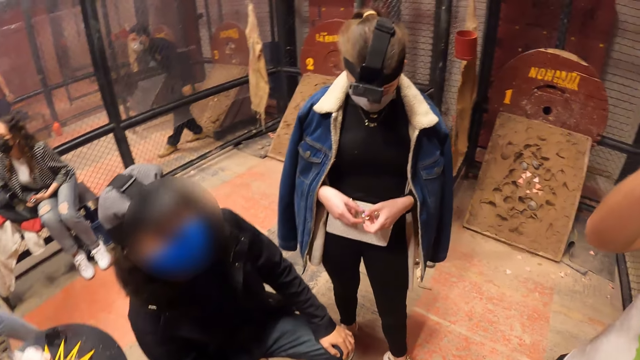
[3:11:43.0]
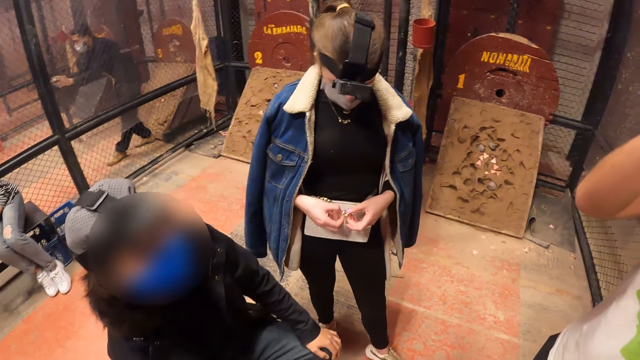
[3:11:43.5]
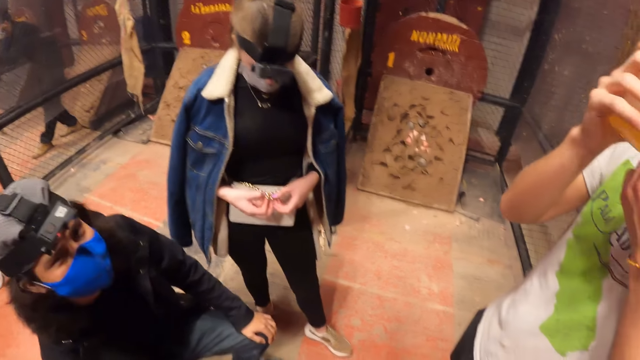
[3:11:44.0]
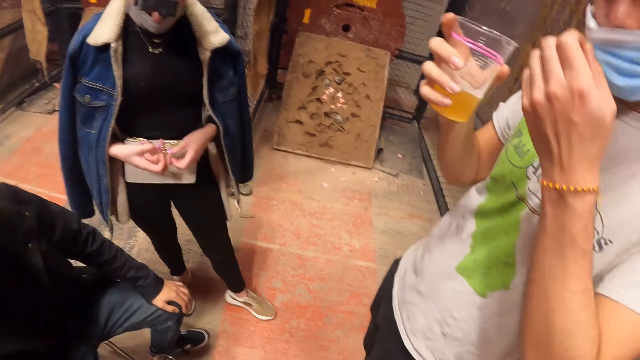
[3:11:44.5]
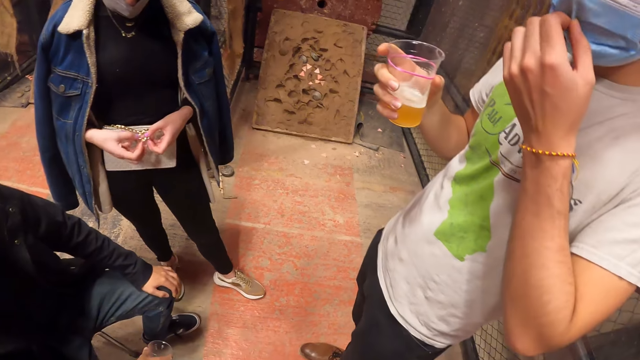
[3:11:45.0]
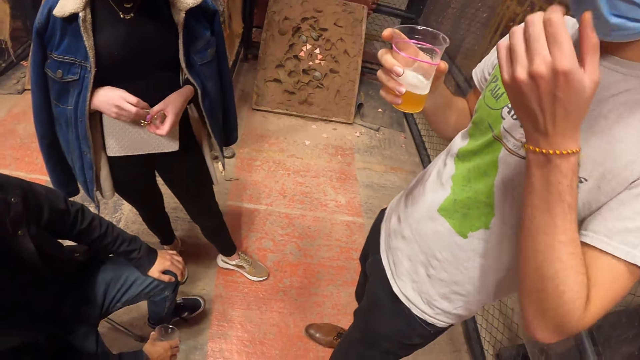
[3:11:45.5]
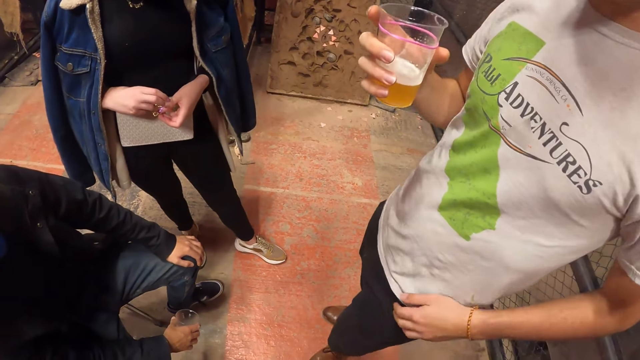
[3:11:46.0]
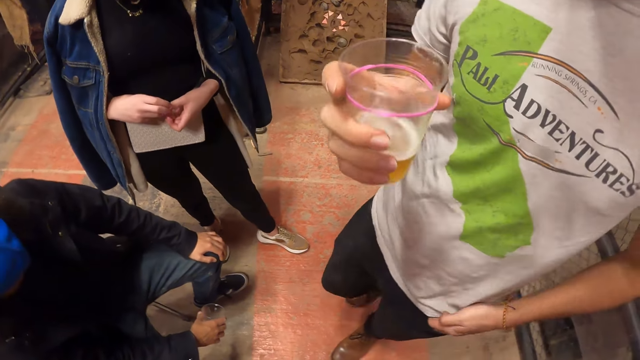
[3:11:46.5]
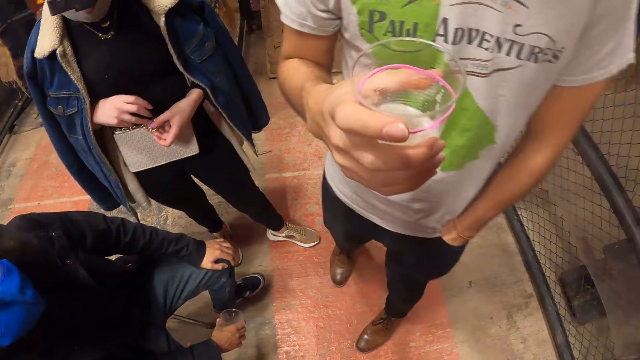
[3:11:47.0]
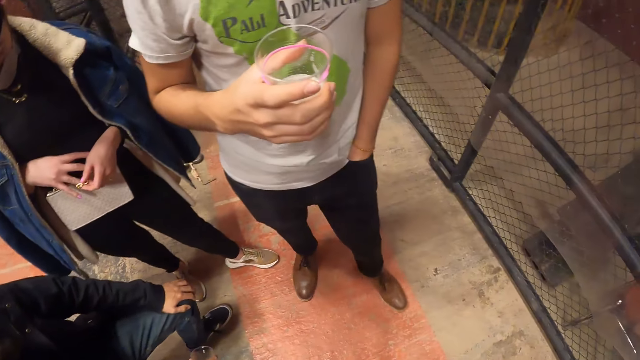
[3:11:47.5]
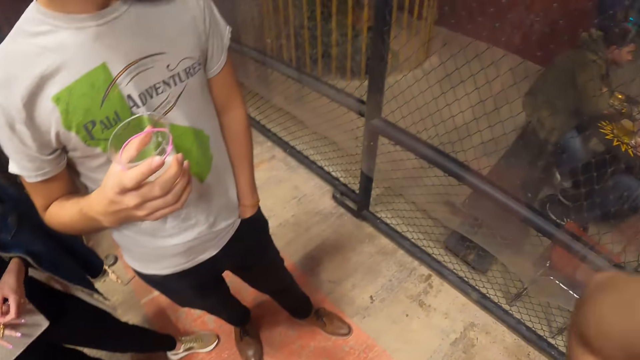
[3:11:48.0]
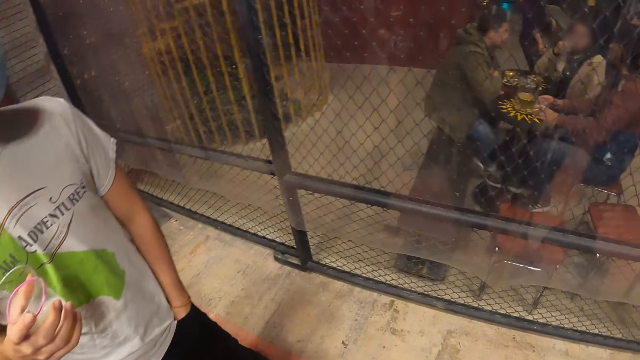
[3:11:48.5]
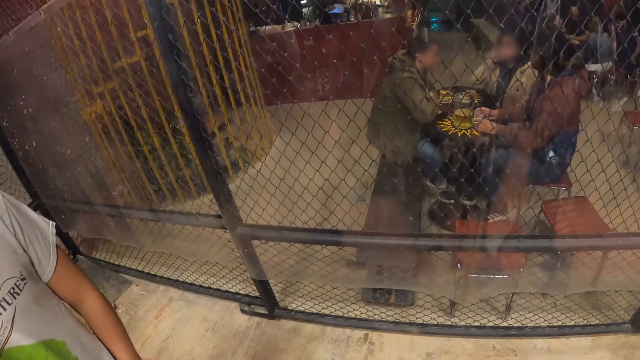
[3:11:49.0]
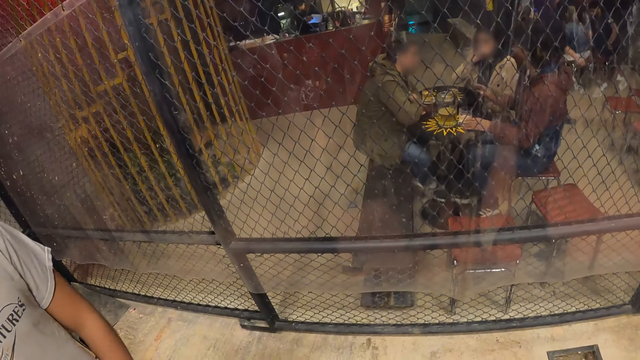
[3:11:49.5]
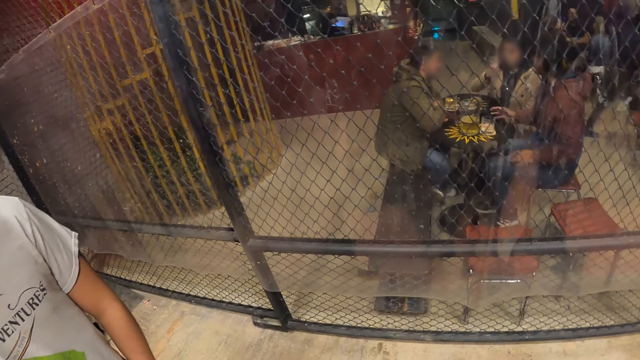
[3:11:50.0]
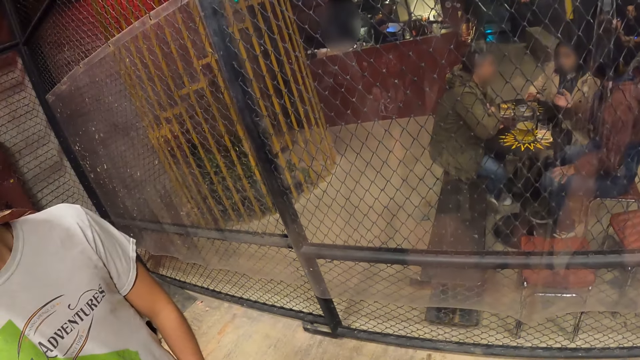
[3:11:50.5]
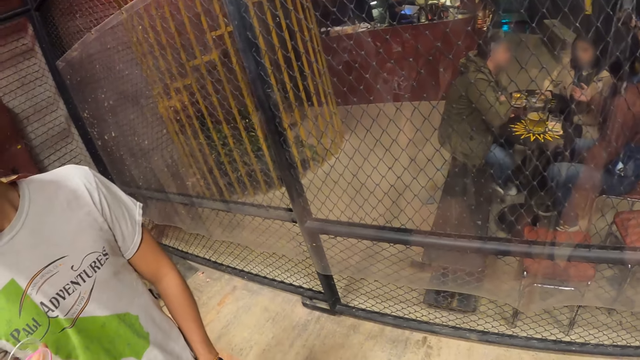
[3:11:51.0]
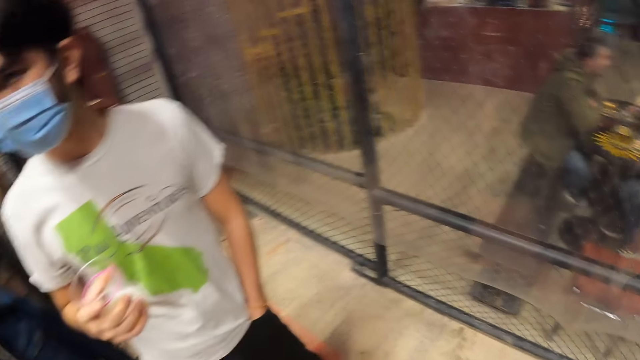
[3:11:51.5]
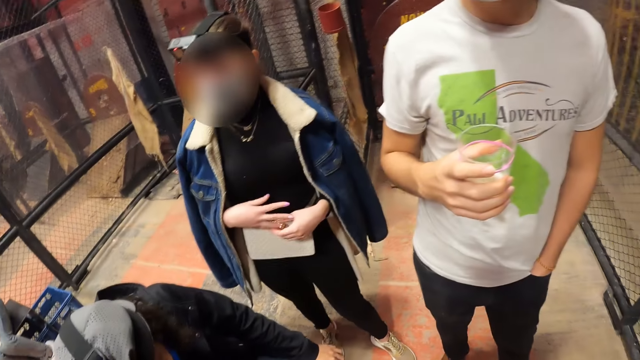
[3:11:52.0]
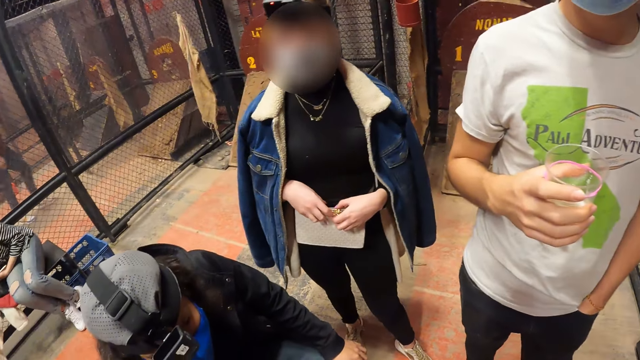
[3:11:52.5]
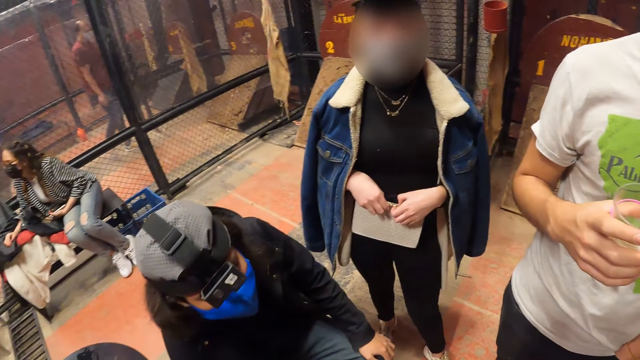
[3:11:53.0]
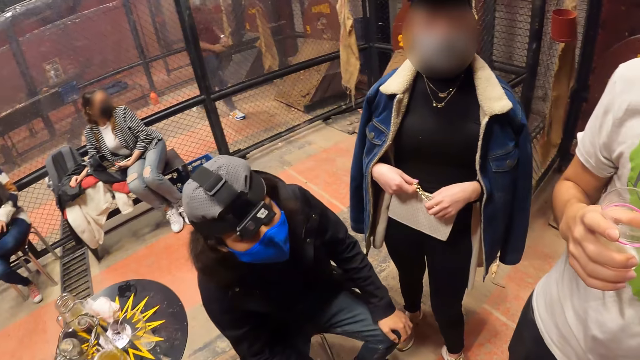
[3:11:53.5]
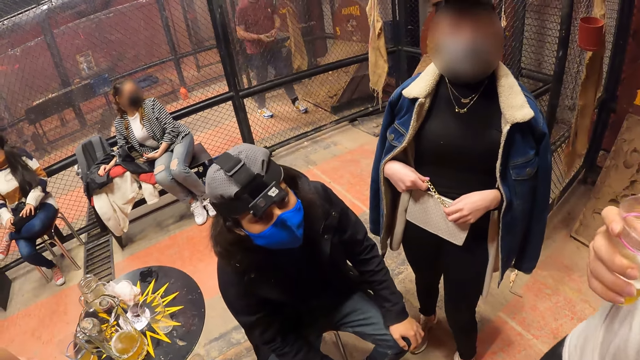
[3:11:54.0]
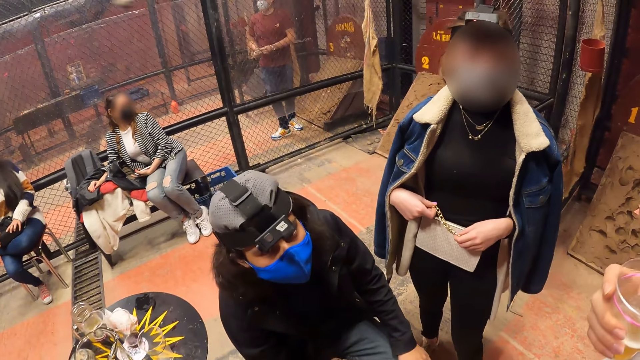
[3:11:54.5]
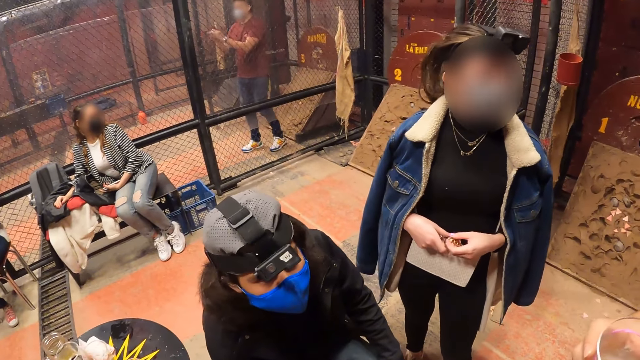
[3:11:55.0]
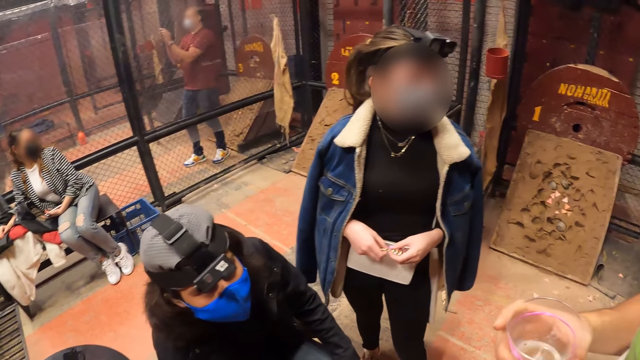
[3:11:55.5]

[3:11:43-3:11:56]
A person looks at the camera wearer.

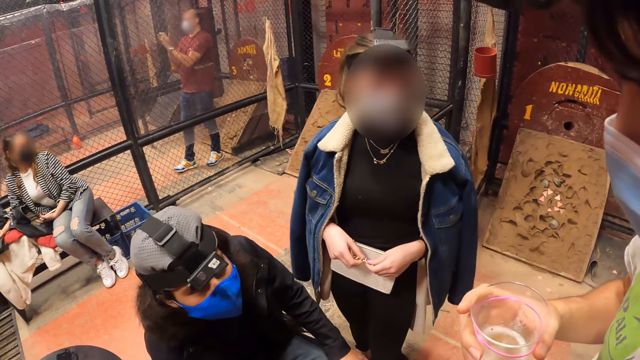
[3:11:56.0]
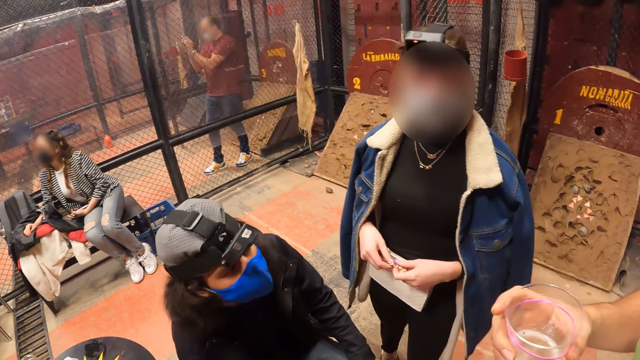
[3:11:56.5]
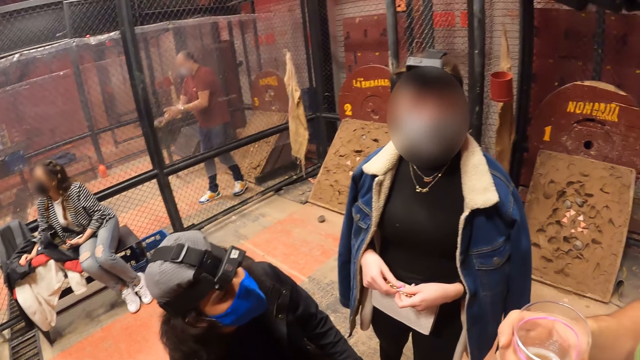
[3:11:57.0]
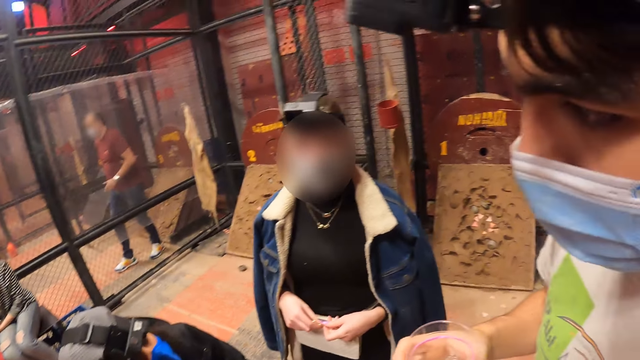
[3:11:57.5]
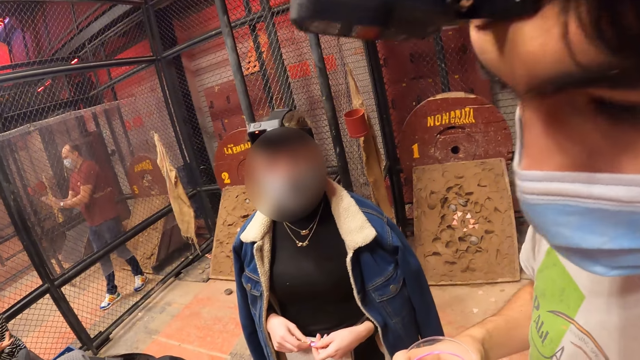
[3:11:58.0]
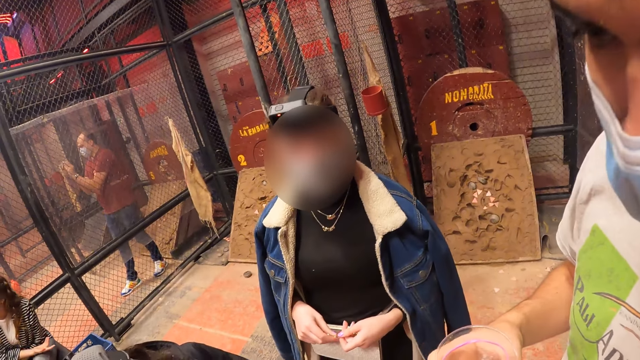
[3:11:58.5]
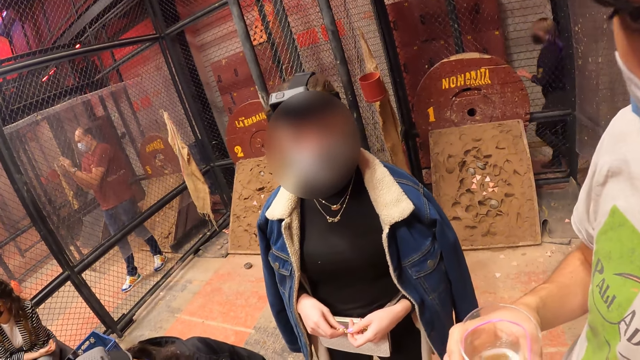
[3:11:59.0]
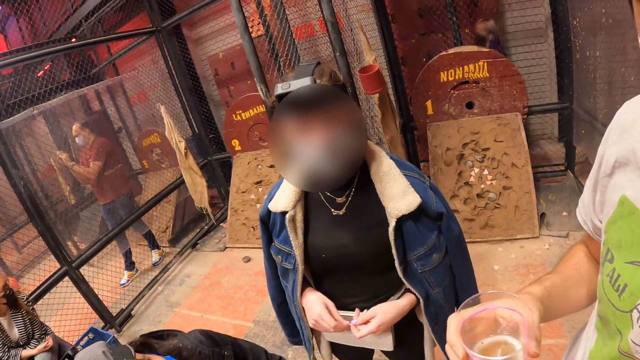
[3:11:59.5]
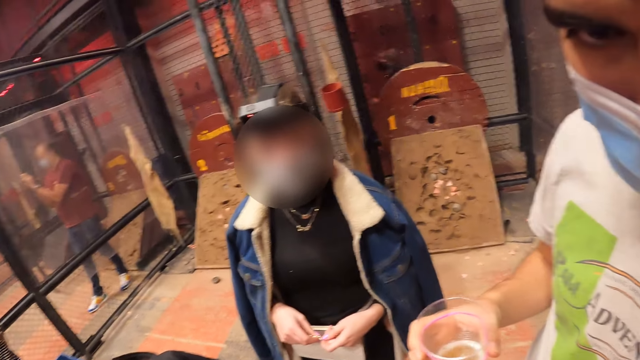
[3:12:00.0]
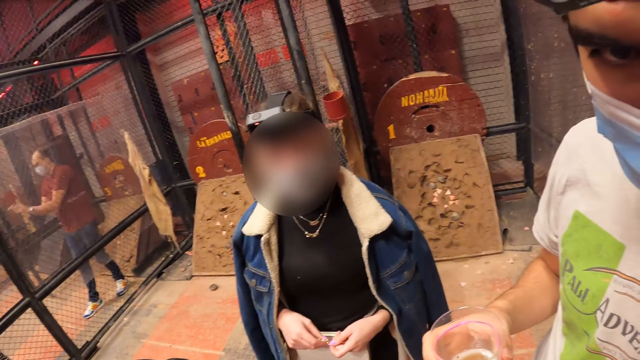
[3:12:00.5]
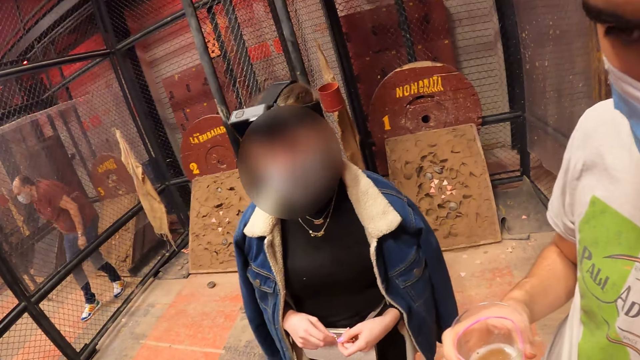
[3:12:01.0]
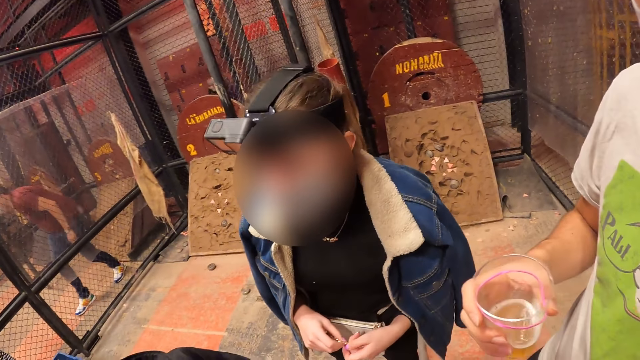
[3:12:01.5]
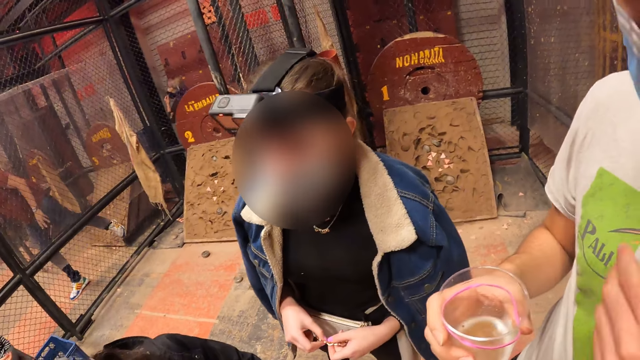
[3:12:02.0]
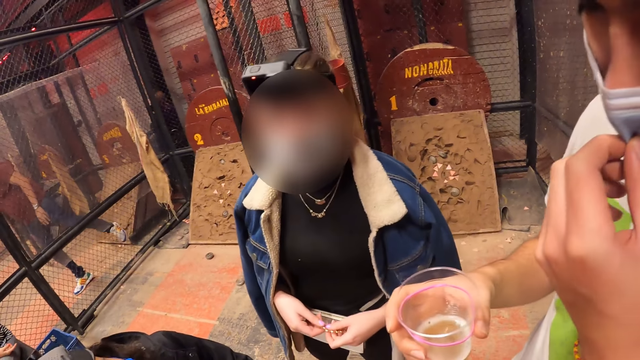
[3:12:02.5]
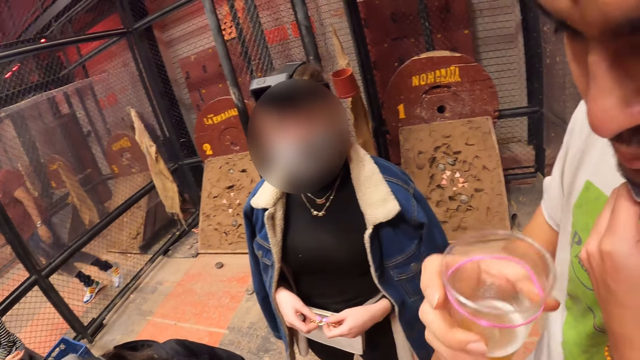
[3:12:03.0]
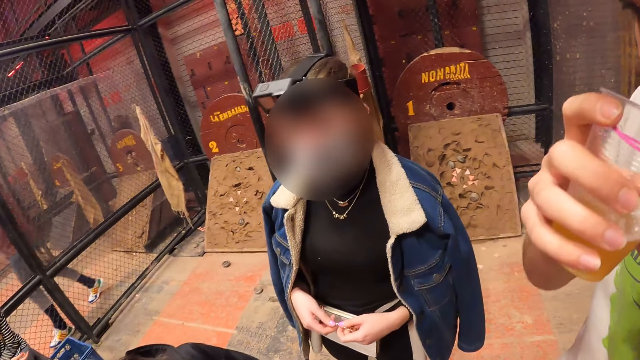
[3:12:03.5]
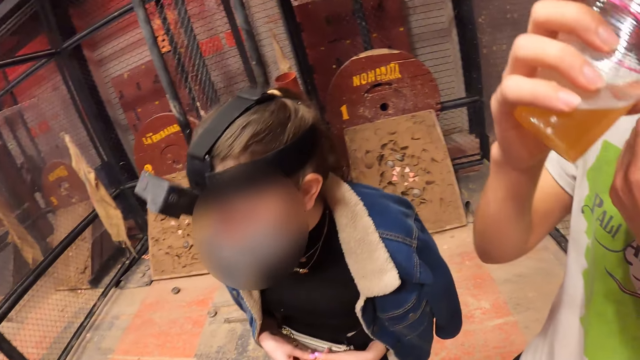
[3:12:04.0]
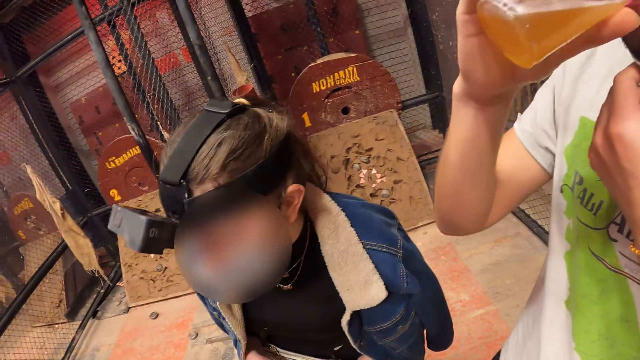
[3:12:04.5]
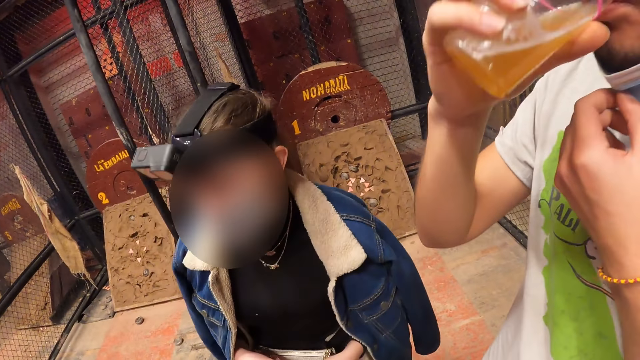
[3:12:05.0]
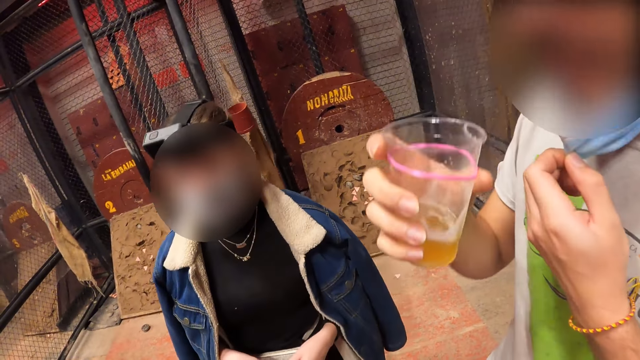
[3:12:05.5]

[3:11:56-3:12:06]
A man holds a rock with both hands. The man tosses the rock with his right hand. Another man pulls down his nose mask with his left hand. The other man drinks beer from the cup with his right hand.
